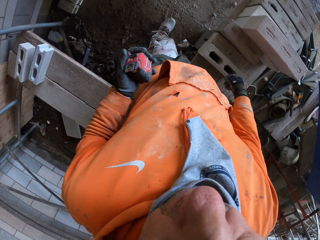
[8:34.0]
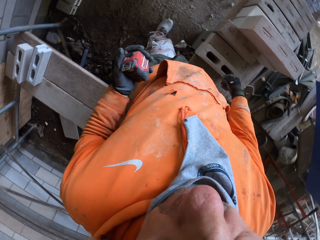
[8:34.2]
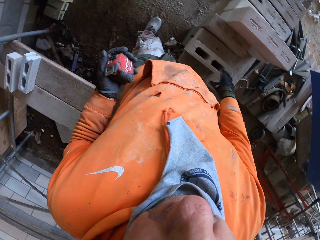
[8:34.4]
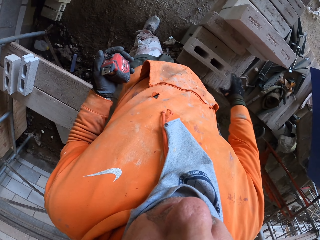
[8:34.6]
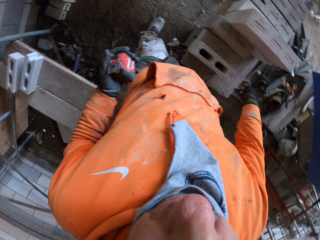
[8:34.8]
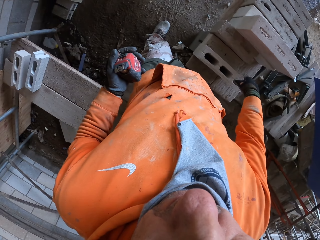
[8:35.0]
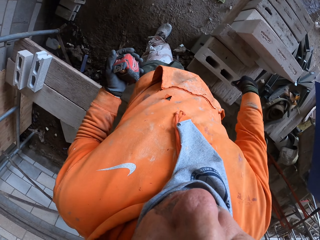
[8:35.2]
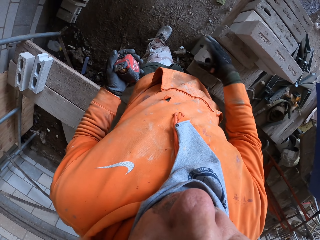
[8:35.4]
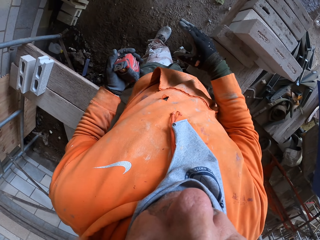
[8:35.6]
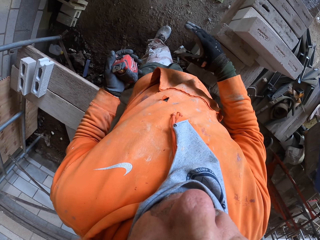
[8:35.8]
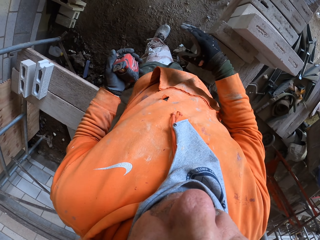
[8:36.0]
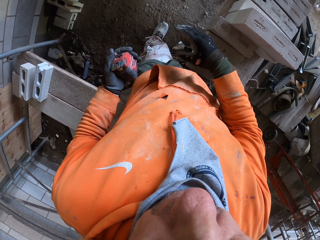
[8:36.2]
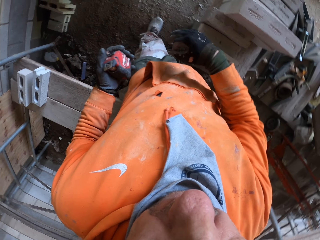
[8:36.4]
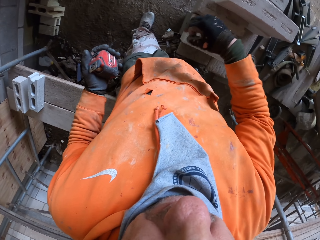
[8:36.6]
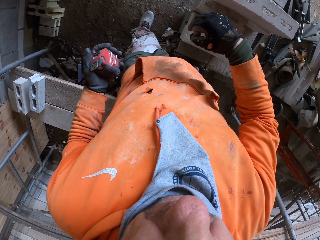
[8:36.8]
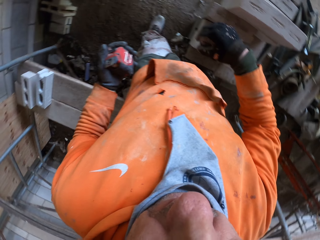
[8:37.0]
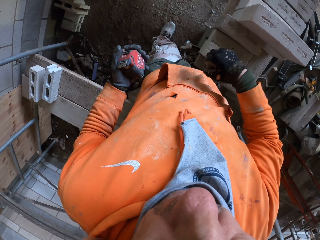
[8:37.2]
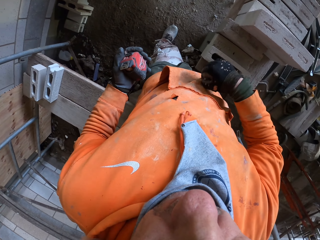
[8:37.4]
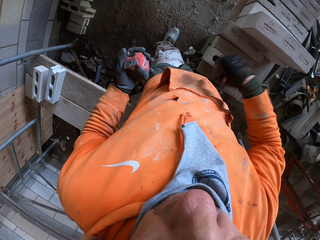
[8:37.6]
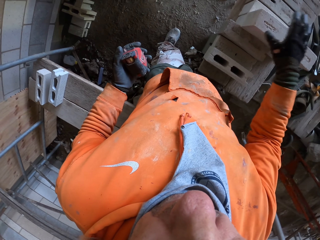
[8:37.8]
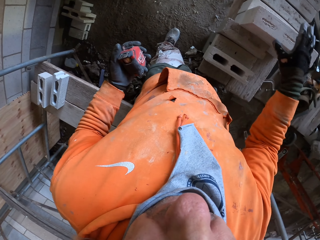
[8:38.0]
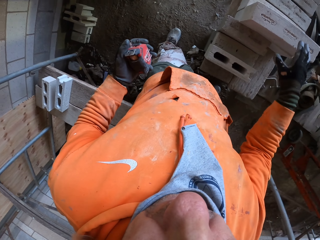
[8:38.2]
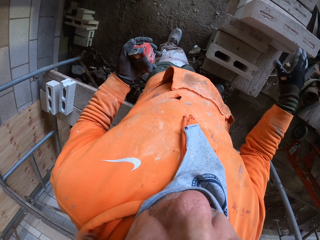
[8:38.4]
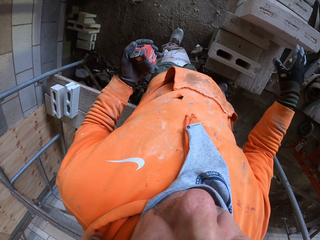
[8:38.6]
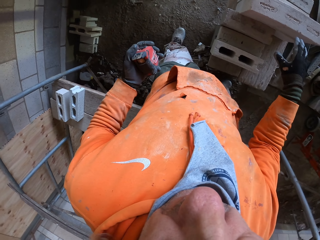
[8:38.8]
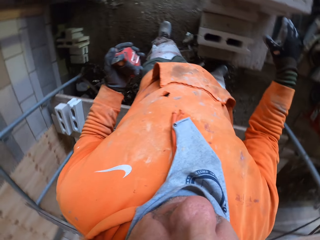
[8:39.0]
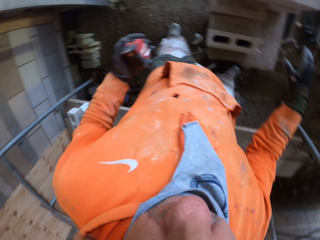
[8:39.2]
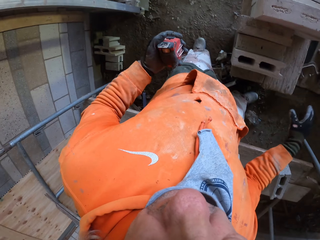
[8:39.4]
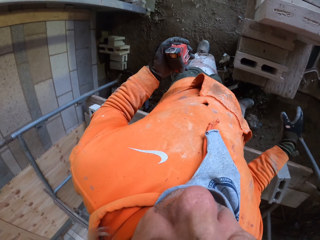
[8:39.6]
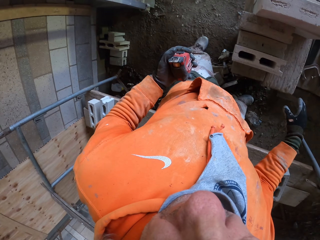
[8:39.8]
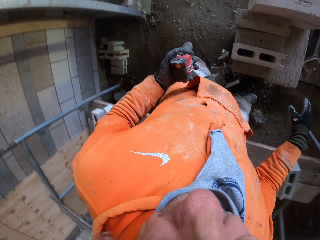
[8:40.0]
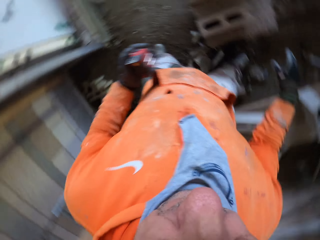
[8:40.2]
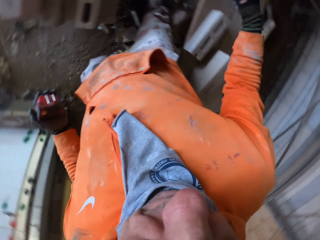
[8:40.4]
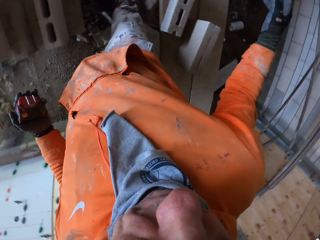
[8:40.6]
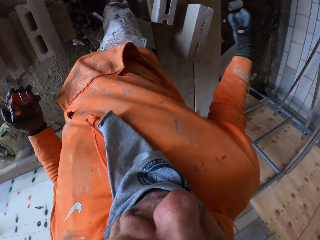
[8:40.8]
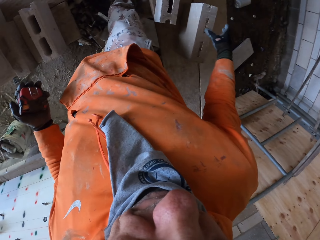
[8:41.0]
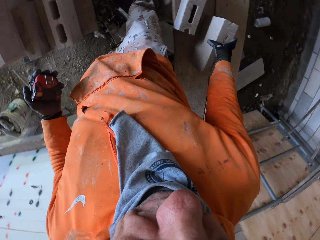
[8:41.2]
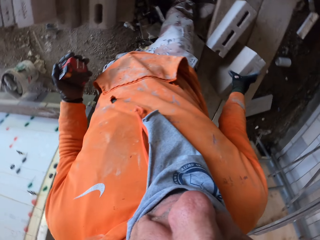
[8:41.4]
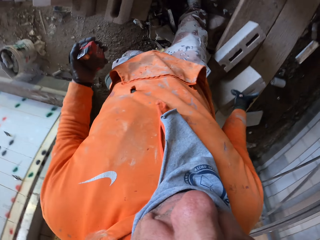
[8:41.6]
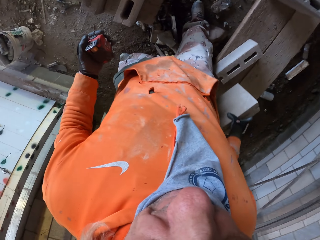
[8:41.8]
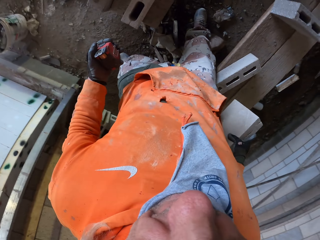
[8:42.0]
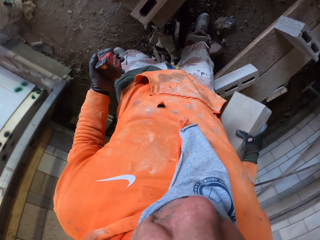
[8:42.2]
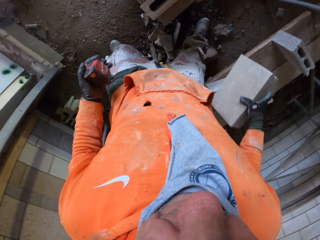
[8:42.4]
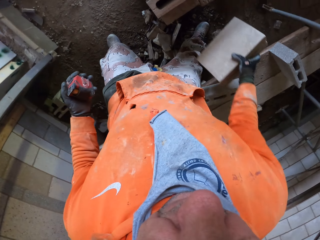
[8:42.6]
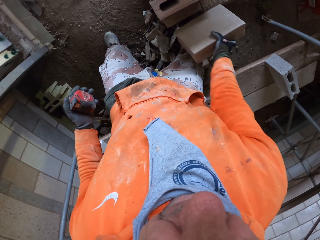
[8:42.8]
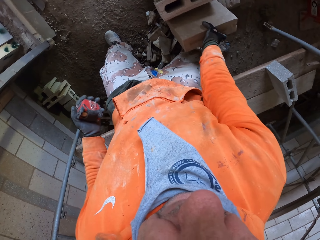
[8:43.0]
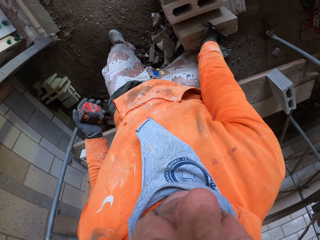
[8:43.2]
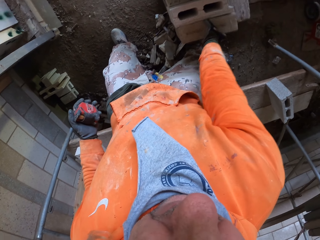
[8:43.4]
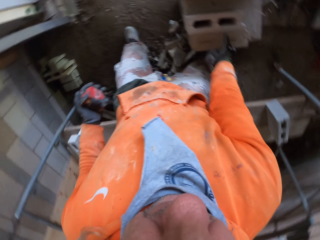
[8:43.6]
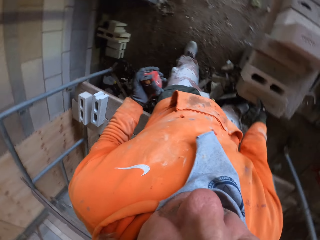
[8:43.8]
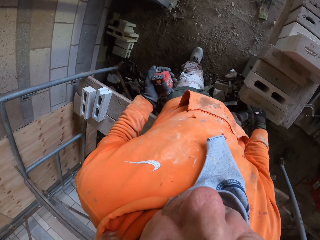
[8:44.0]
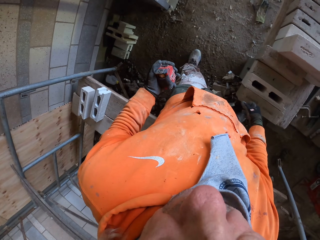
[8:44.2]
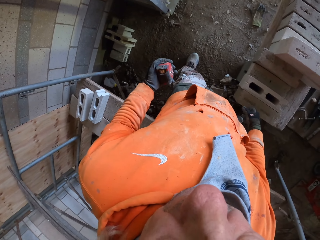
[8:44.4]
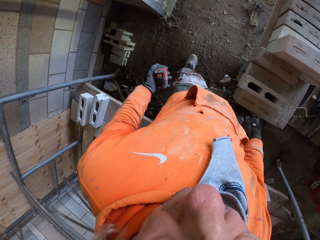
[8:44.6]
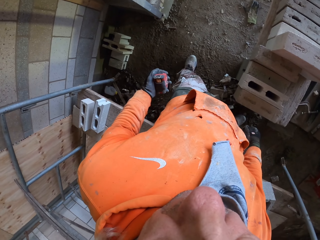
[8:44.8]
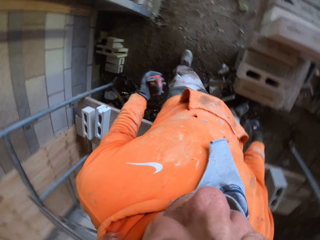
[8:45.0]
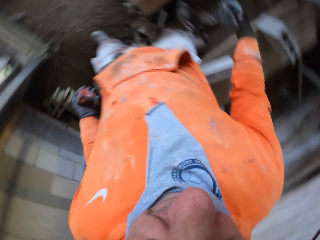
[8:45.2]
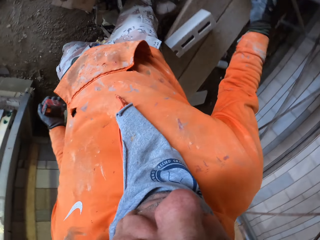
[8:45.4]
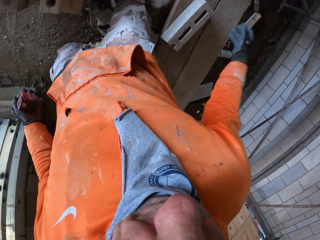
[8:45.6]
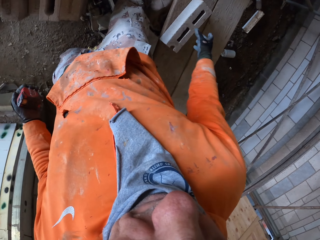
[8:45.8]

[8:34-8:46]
The camera wearer moves his hand. He looks around the workshop. He picks up the brick from the wooden bar. He puts the brick on the other bricks. He looks around the workshop.

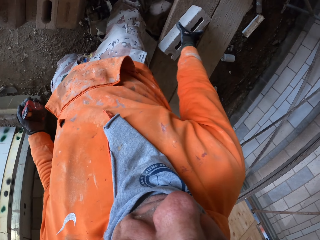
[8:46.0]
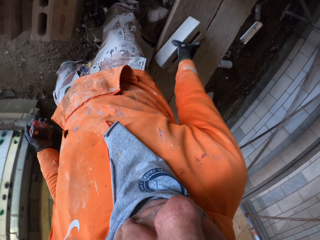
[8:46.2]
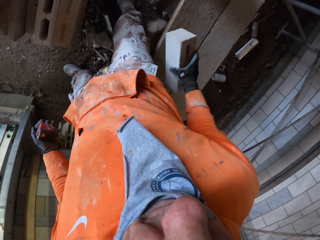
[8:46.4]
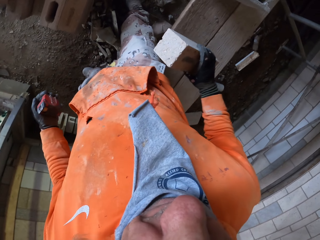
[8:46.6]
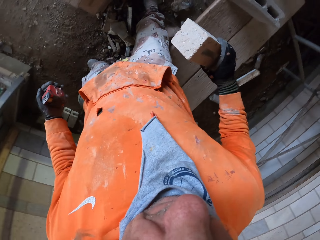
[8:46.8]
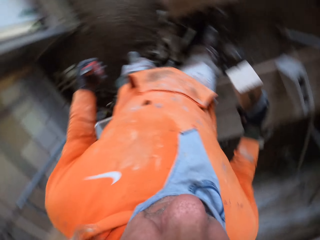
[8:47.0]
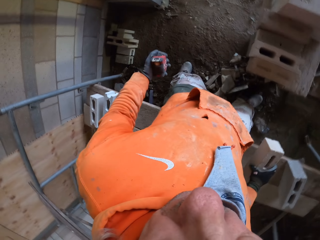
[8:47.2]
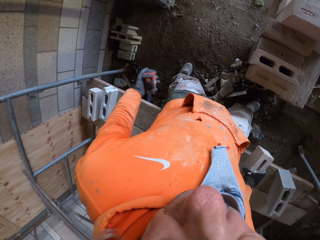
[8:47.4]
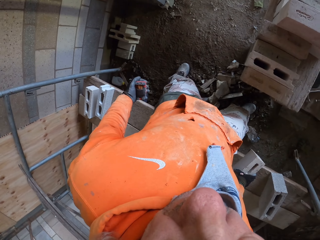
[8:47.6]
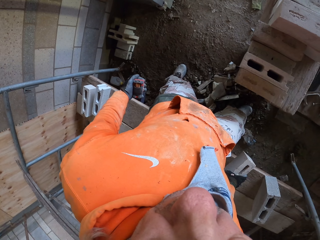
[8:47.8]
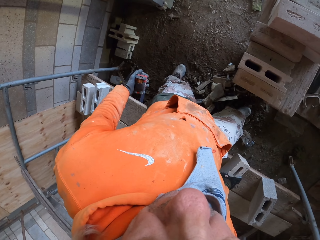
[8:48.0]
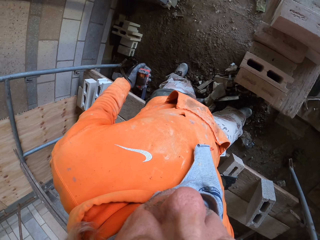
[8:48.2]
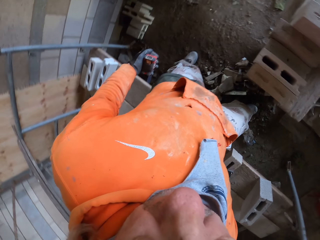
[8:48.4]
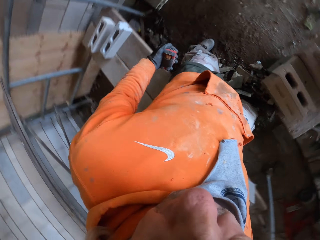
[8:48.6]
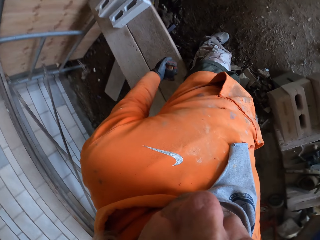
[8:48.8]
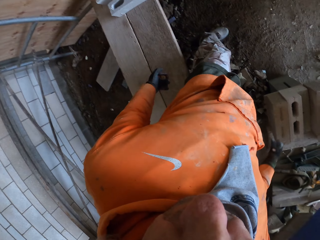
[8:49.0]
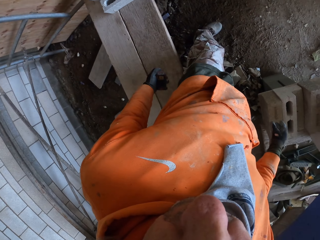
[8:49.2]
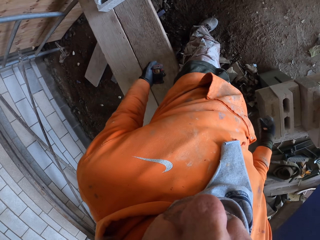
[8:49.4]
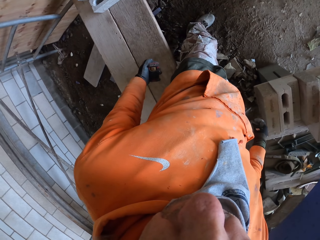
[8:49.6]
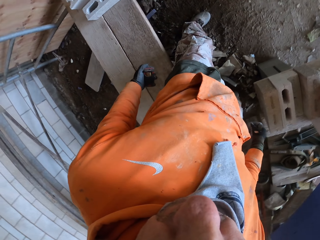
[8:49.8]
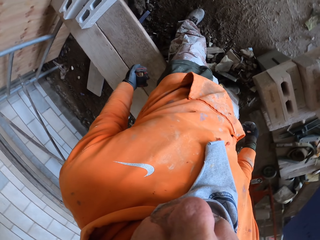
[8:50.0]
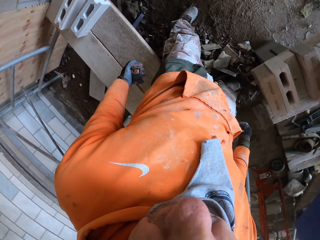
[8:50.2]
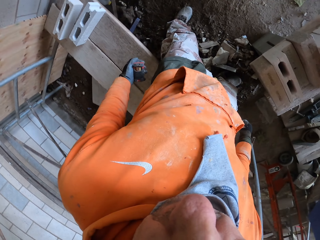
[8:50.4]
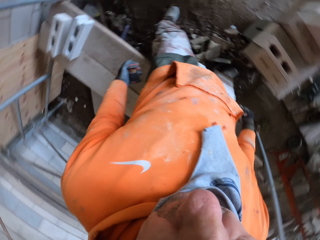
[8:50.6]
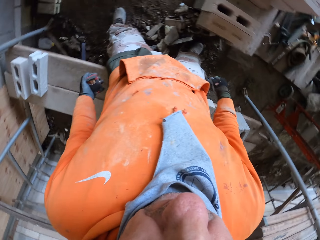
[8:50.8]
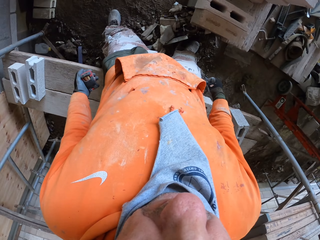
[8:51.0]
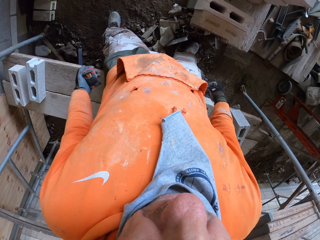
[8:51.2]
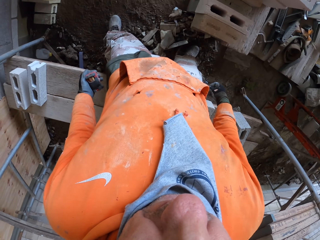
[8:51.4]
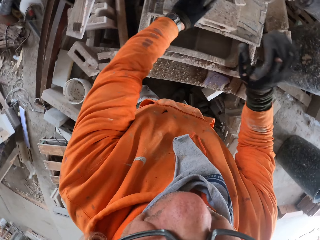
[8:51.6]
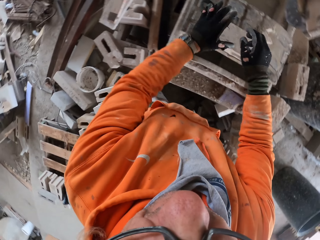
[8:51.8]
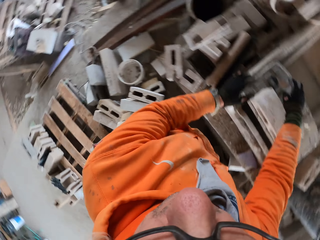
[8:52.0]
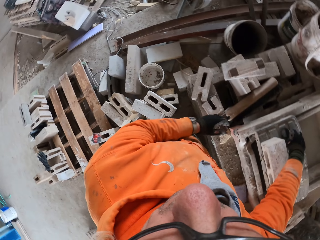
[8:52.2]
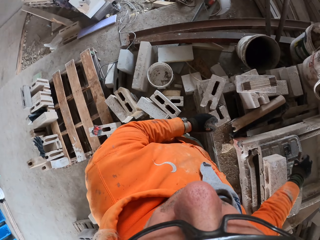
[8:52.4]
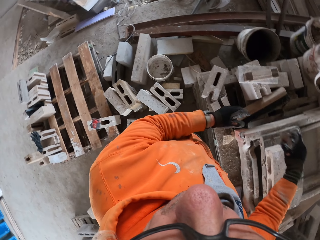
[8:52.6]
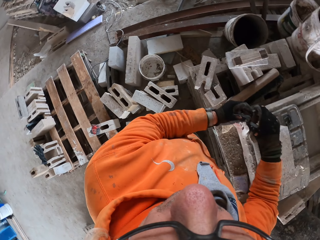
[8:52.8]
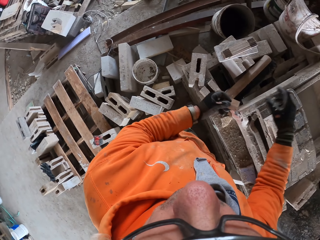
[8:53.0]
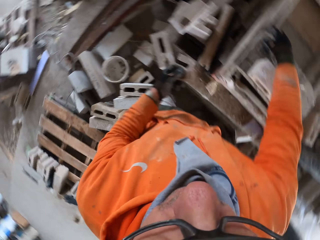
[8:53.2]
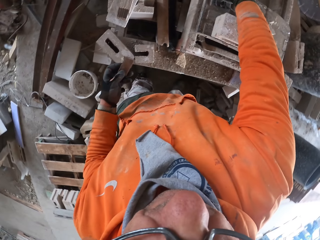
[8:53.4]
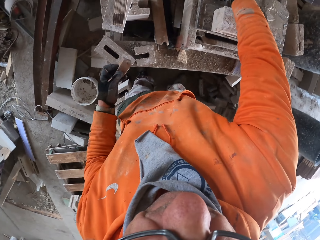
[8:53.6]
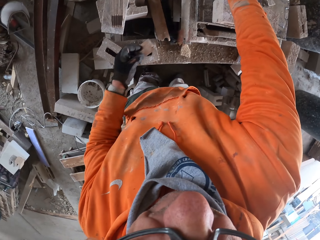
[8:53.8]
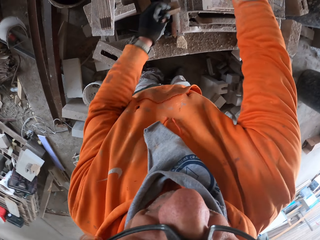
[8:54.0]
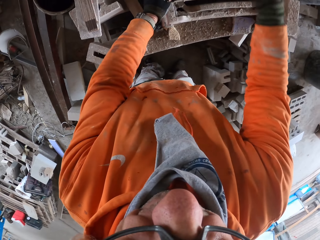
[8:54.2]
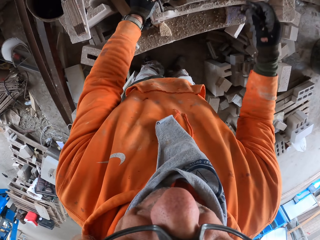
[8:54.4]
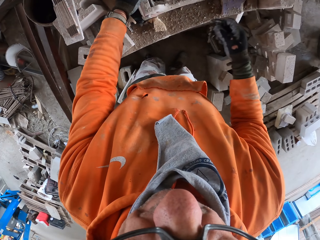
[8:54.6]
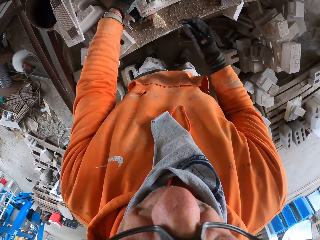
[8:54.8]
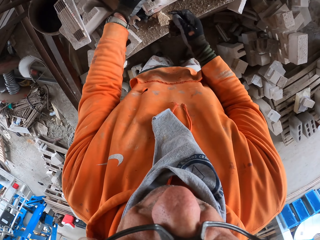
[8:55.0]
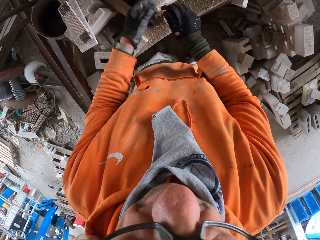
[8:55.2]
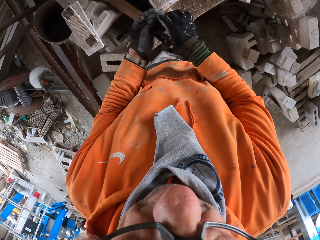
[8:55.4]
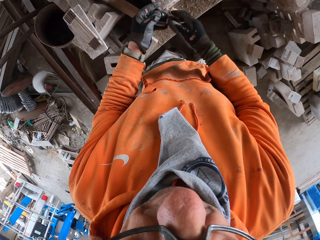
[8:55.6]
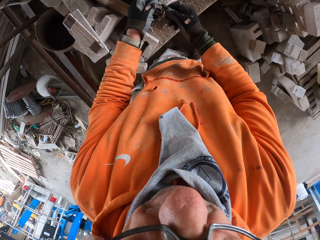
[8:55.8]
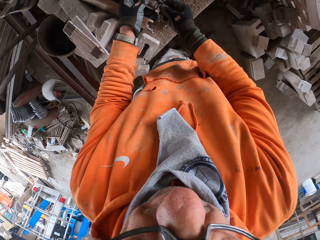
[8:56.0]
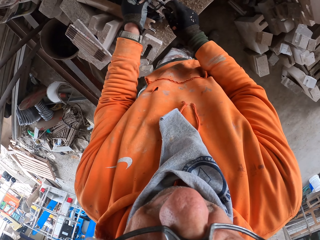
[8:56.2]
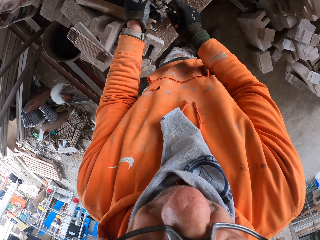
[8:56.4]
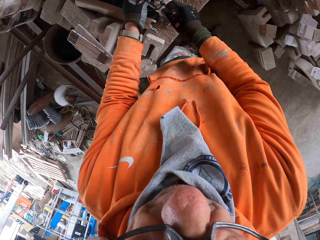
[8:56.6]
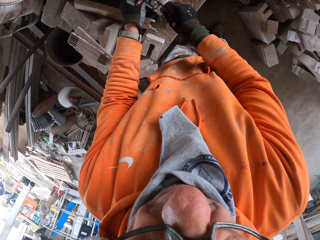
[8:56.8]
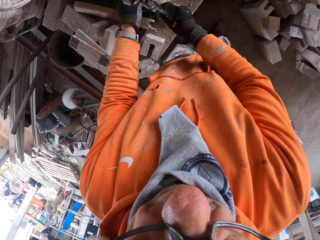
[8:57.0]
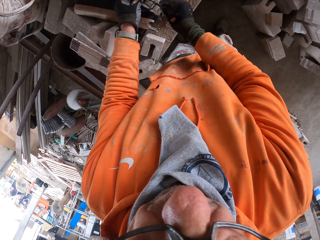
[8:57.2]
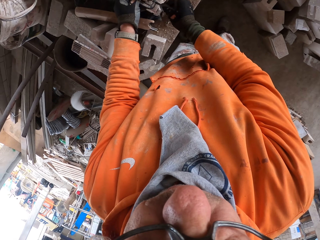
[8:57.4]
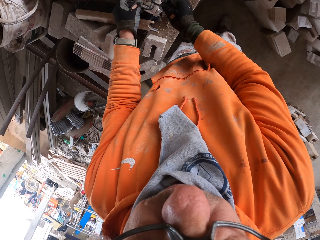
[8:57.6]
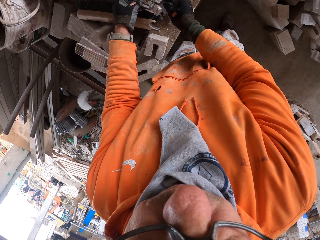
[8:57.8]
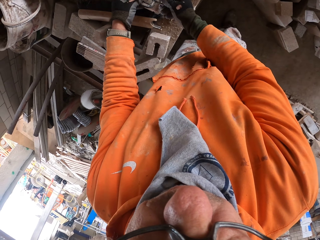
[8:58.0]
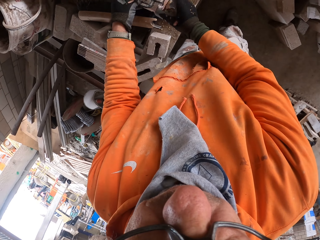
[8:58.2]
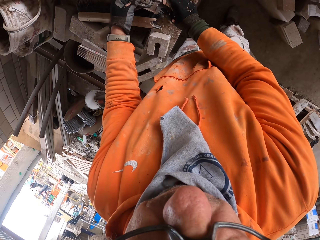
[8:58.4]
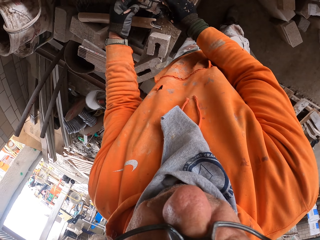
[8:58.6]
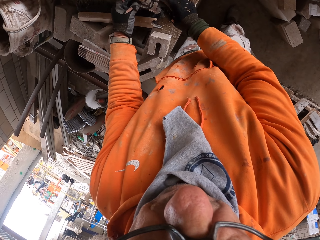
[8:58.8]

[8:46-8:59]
The camera wearer picks up the brick from the wooden bar. He looks around the workshop. He puts the brick on the wooden bar. He stares inside the workshop. He moves his hands. He picks up the piece of wood from the brick cutting saw machine. He turns the piece of wood to his left hand. He picks a fix. He looks around the workshop. He opens the fix. He tightens the brick cutting saw machine.
